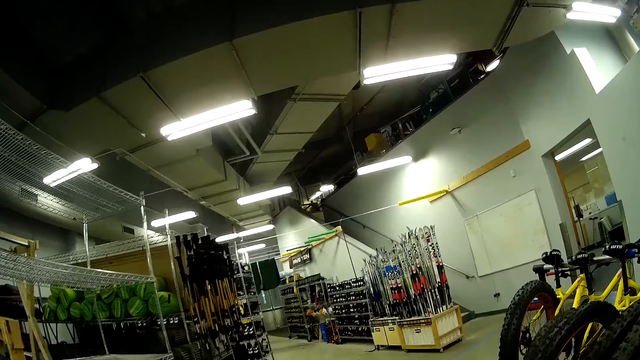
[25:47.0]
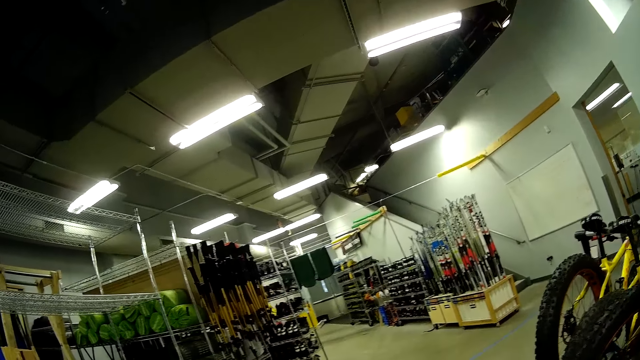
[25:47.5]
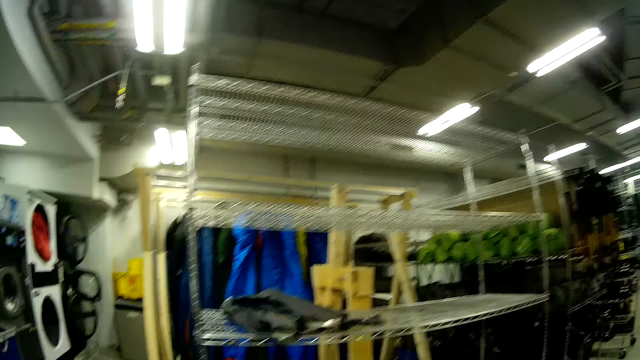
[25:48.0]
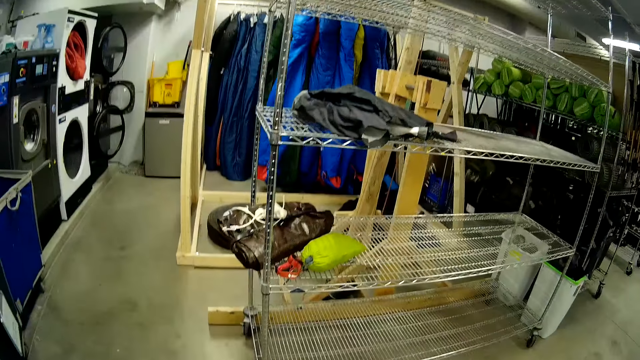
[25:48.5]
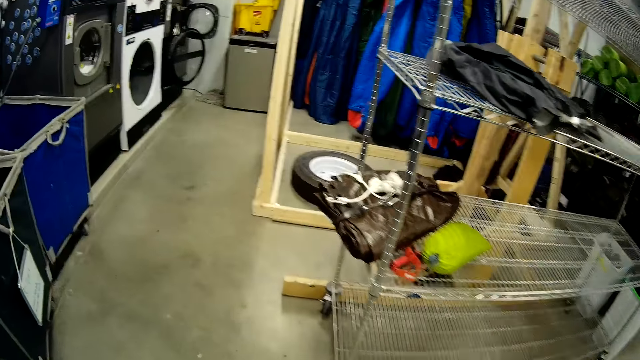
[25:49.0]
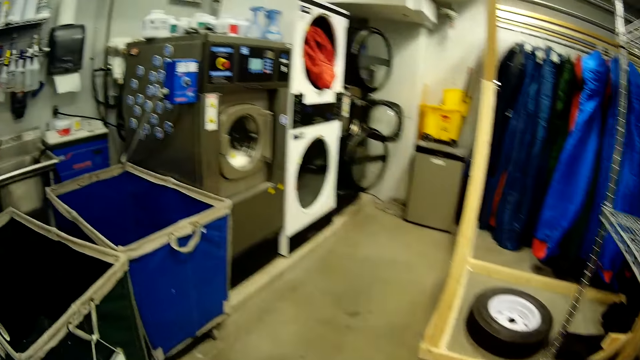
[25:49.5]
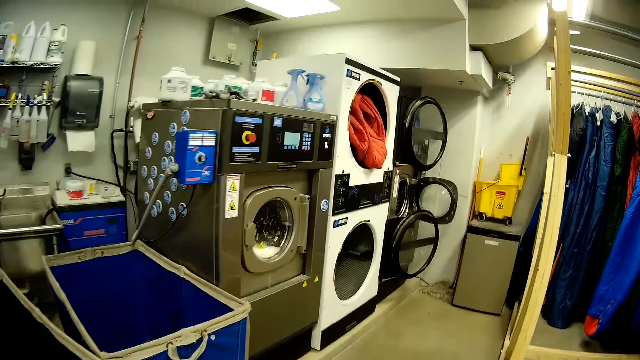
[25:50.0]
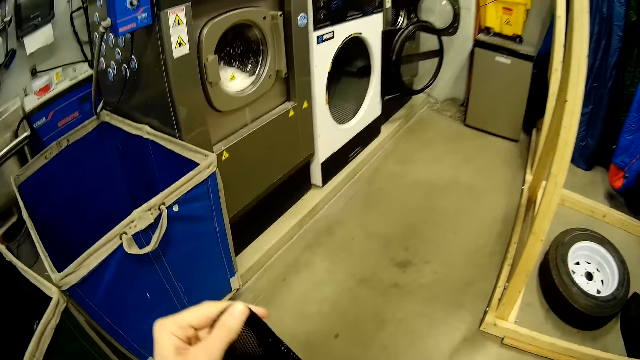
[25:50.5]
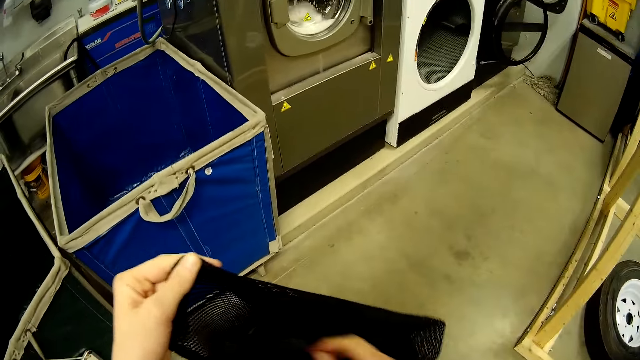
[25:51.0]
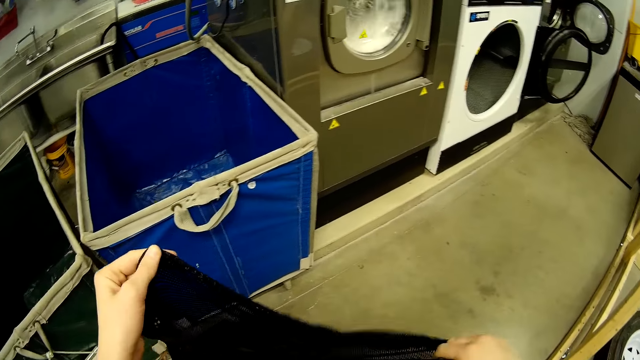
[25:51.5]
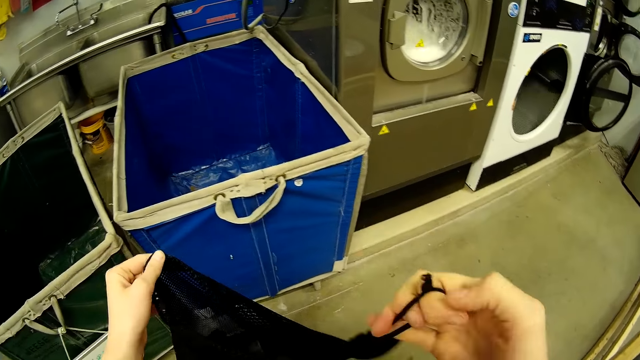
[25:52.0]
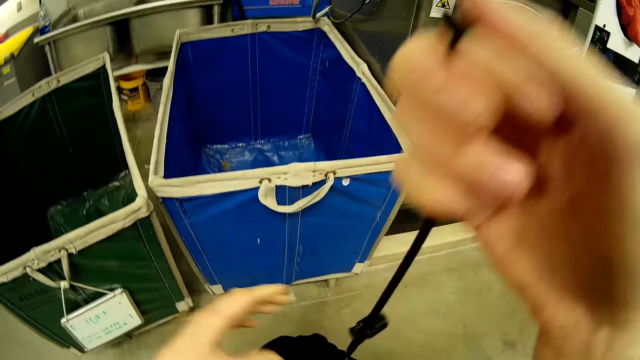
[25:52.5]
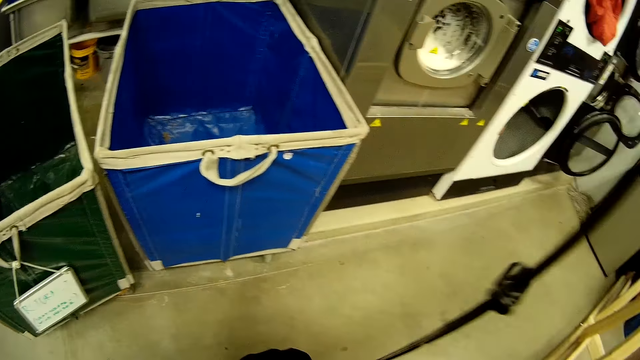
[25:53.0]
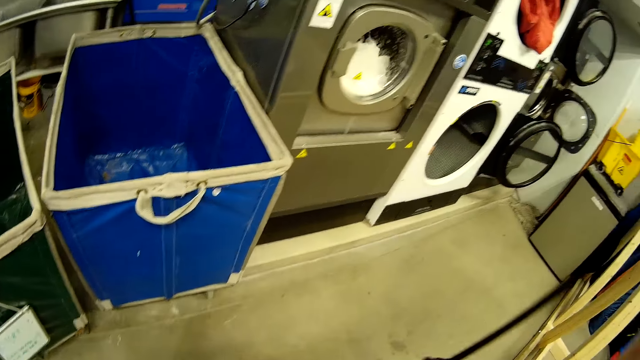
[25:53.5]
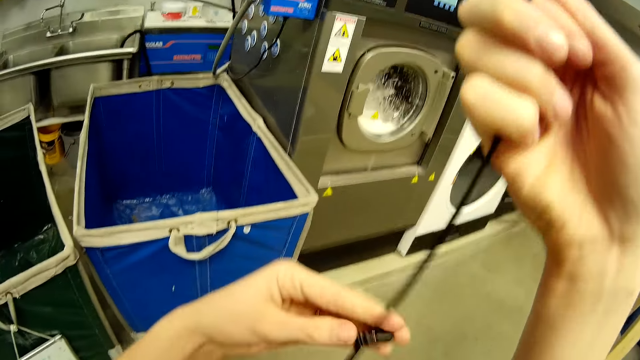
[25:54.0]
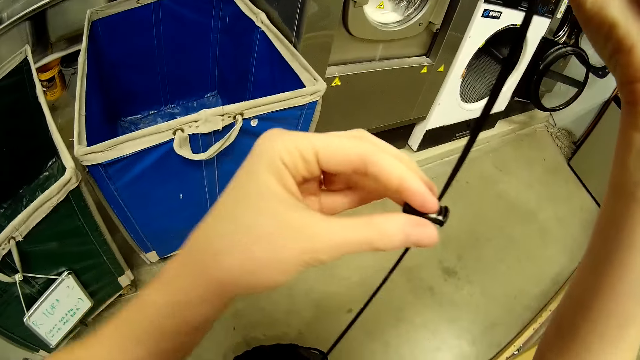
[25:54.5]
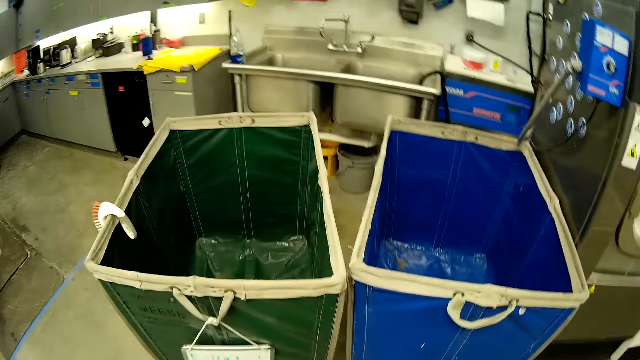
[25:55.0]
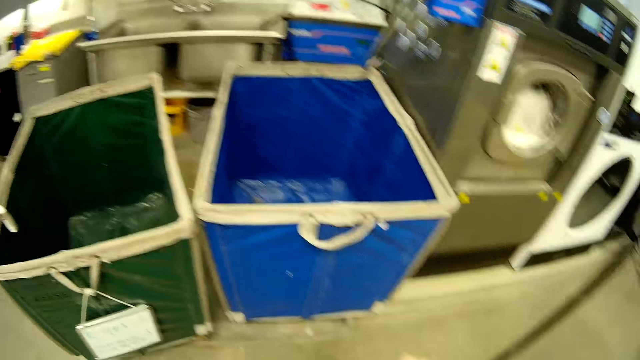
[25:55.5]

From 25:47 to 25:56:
The camera wearer walks around. They close the sack bag.

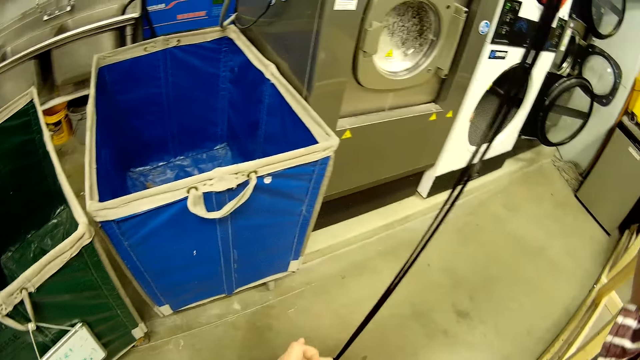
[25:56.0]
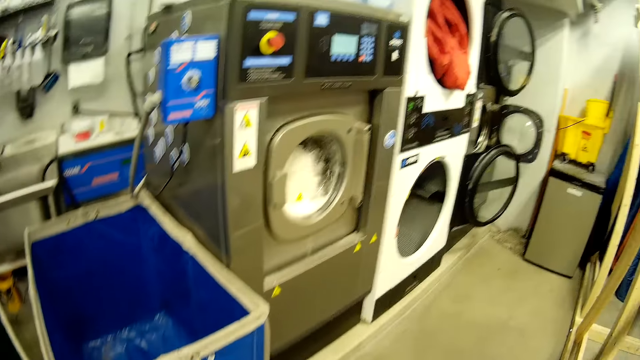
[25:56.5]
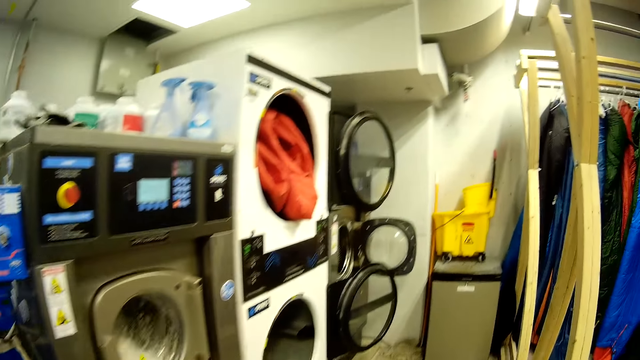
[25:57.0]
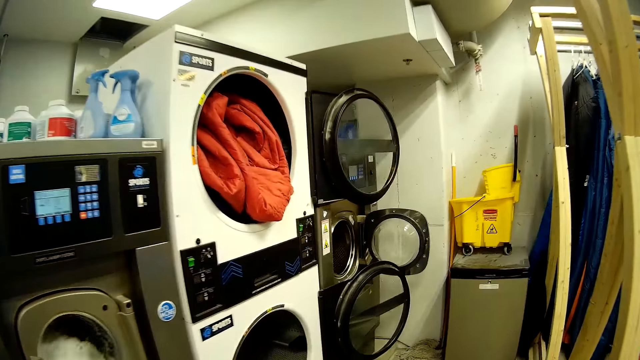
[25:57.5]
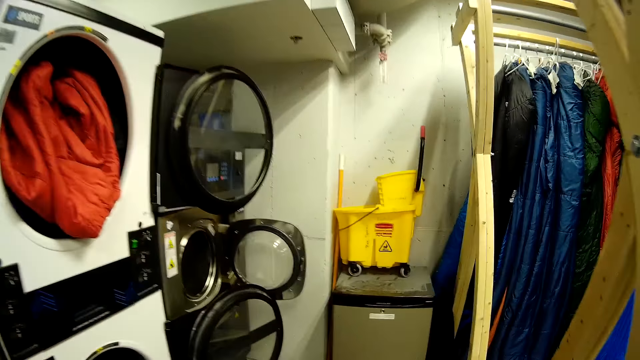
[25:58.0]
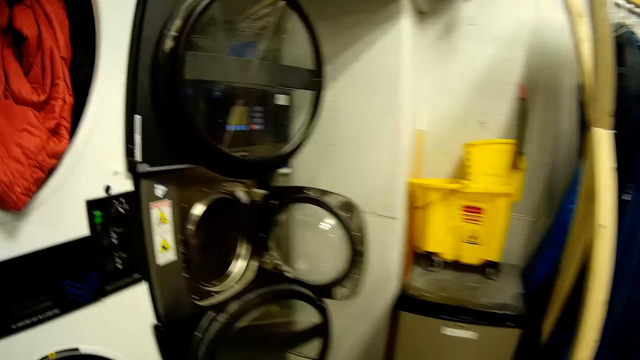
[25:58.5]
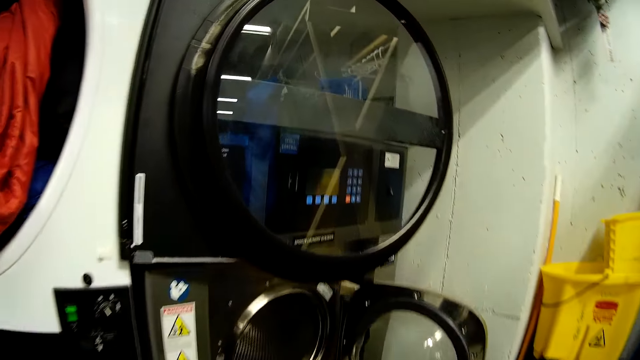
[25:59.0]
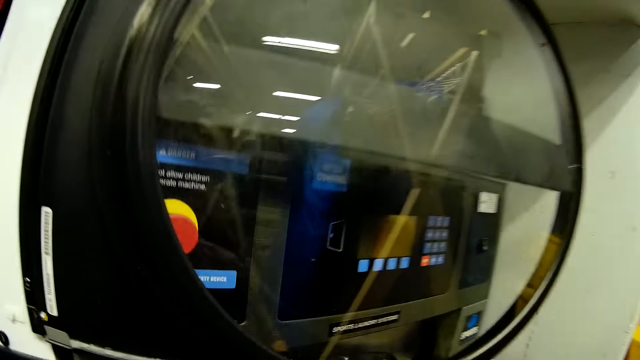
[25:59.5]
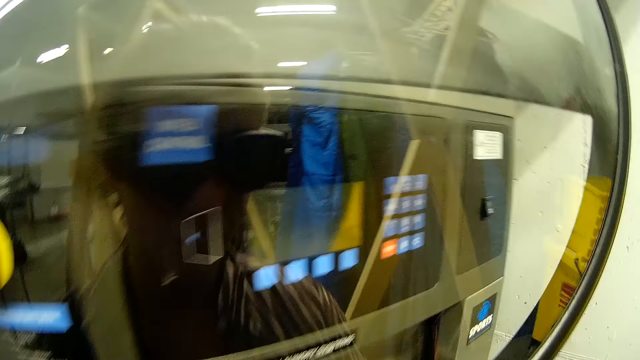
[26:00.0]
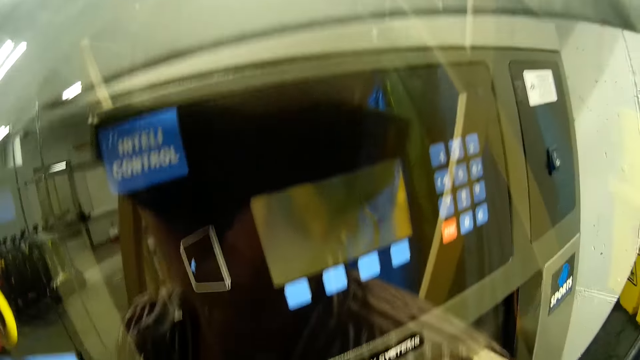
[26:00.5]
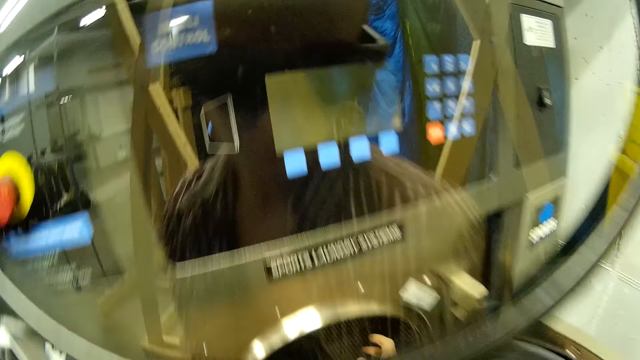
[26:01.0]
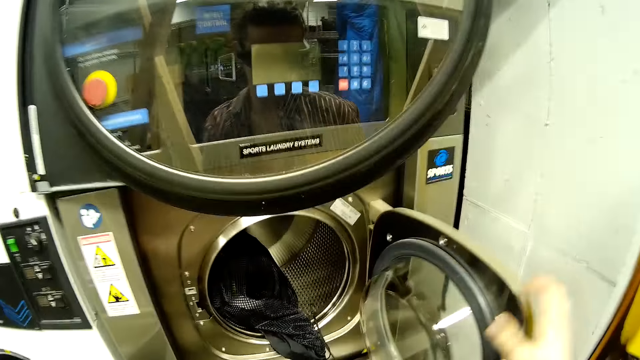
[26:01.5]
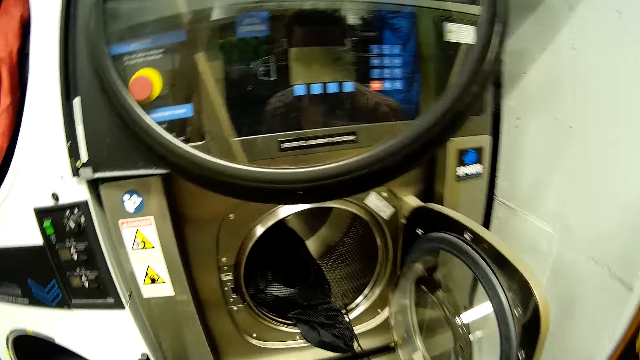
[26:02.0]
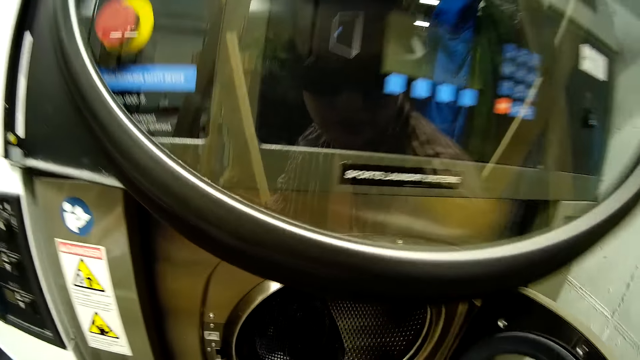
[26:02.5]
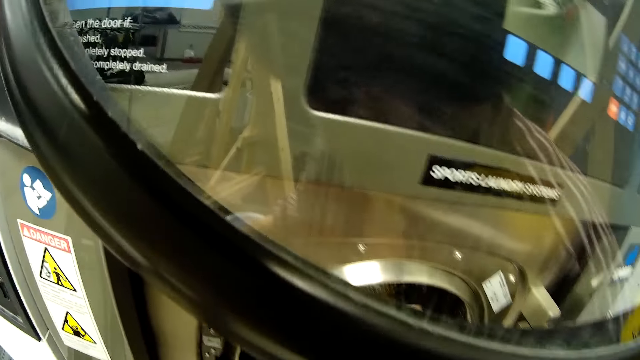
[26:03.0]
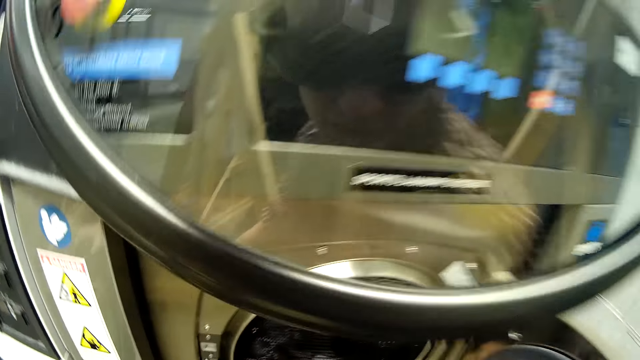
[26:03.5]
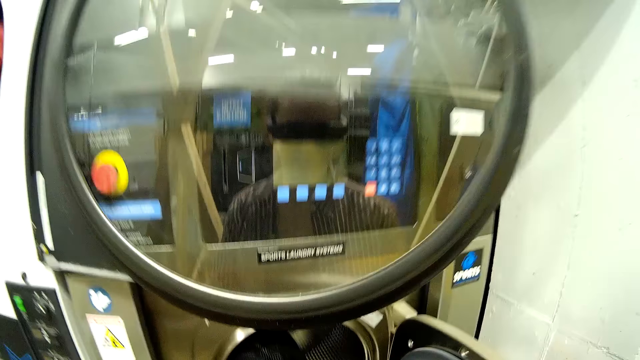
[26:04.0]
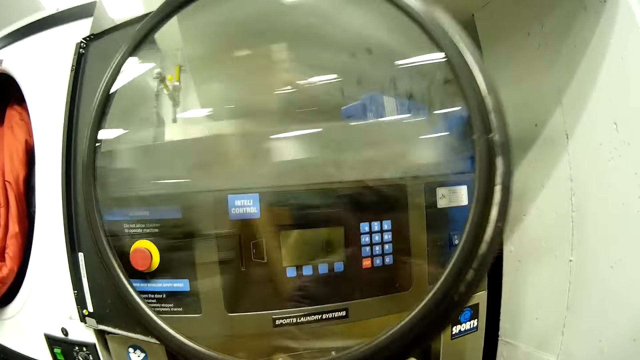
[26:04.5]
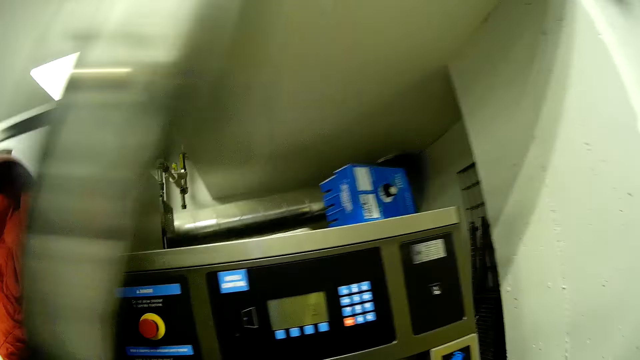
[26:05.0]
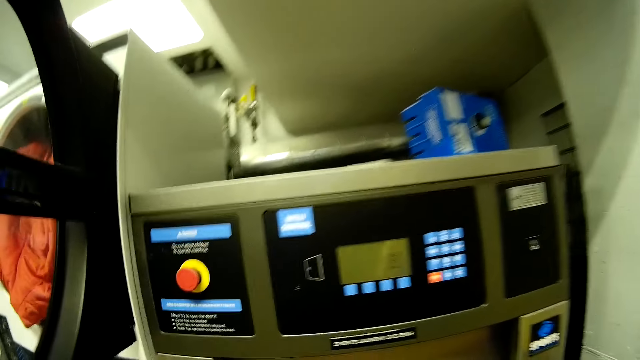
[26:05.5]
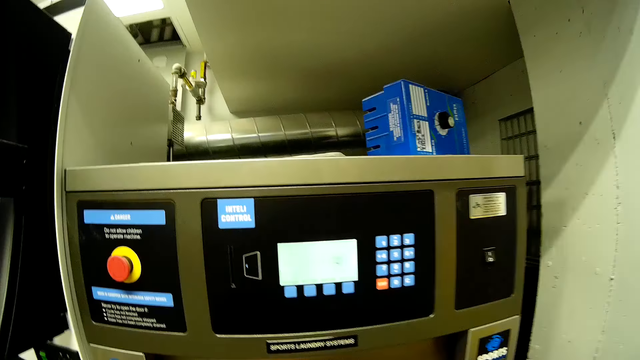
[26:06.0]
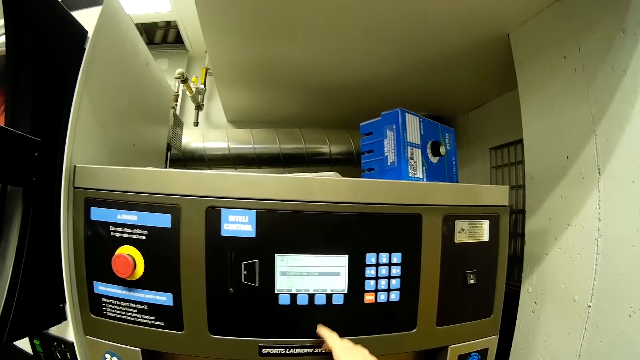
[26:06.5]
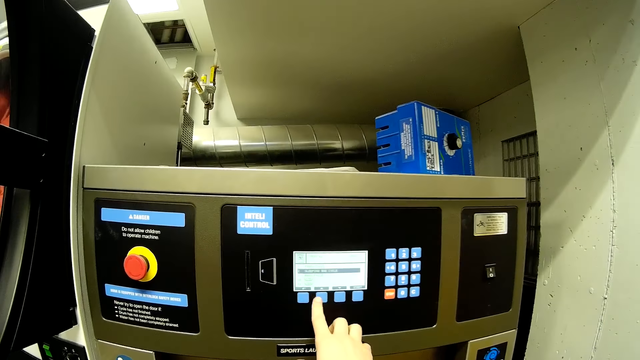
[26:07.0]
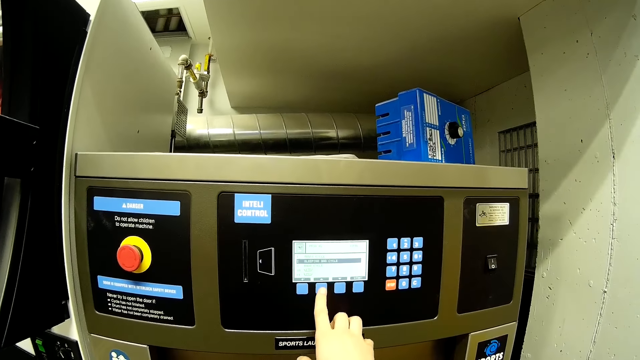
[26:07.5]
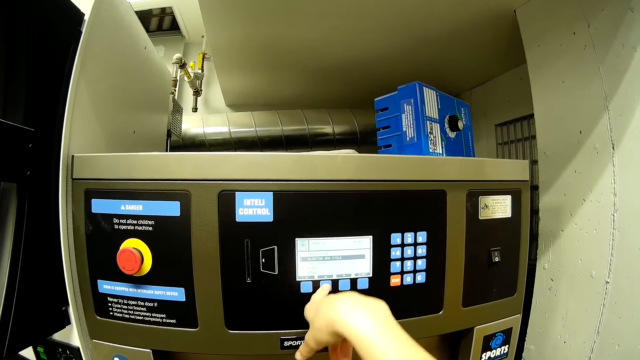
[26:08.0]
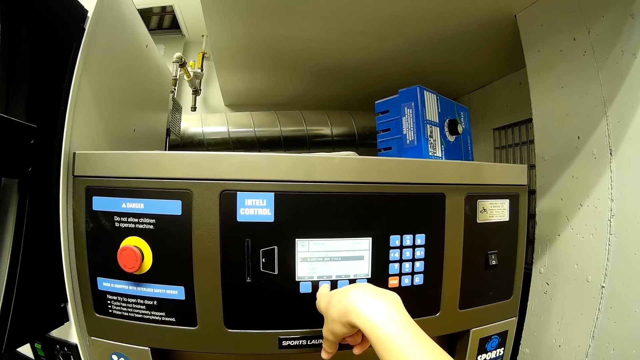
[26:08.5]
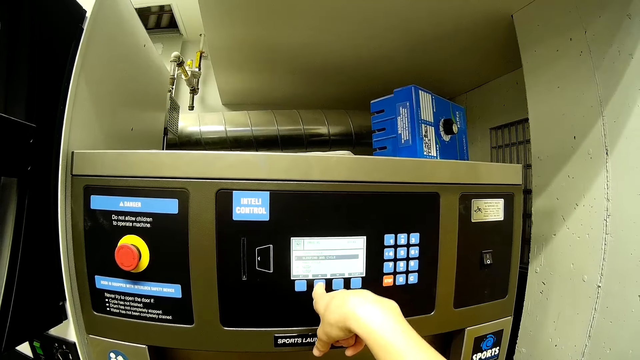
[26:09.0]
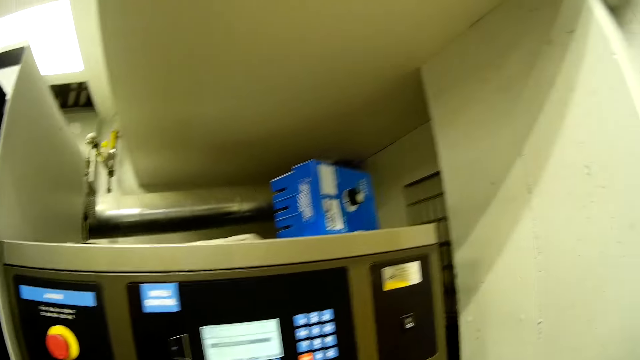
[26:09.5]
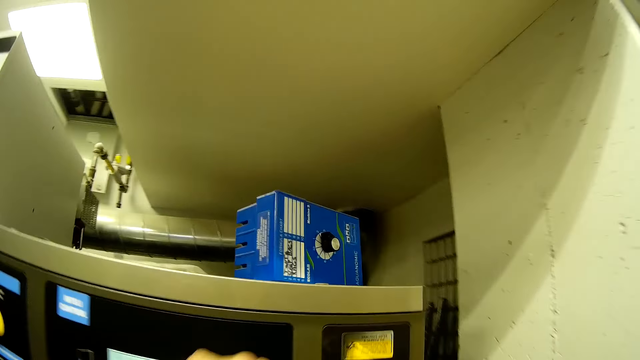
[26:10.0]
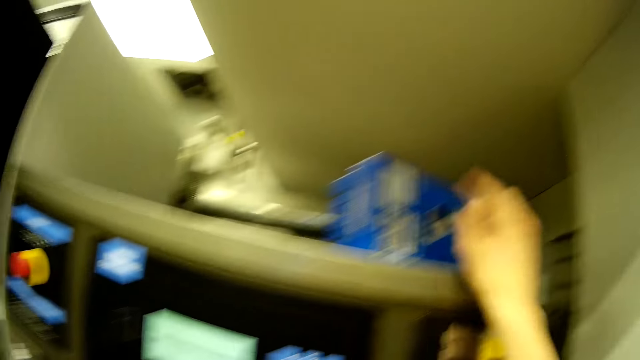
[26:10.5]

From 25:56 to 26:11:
The camera wearer walks to a washing machine. They put the sack bag in the washing machine. They look through the washing machine. They open the washing machine. They press a button on the washing machine.
